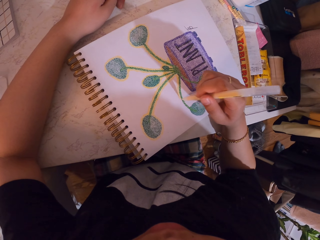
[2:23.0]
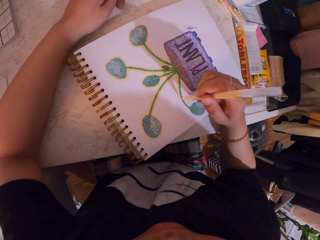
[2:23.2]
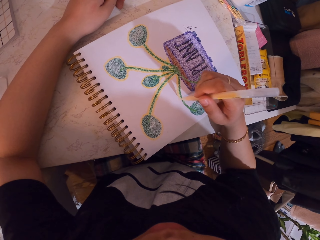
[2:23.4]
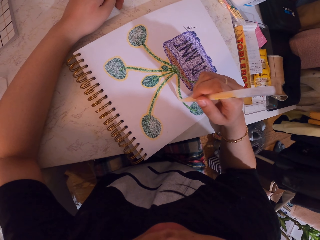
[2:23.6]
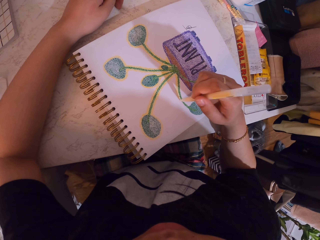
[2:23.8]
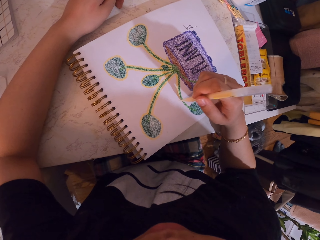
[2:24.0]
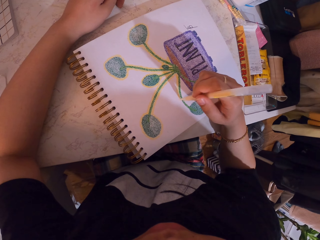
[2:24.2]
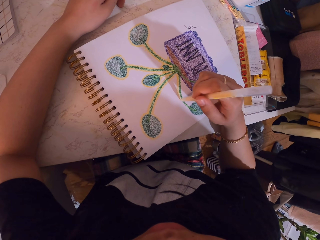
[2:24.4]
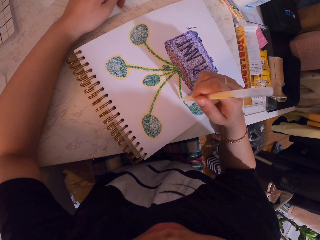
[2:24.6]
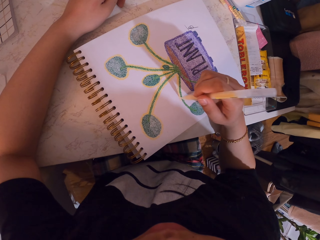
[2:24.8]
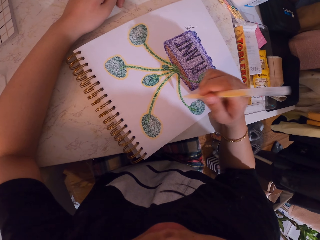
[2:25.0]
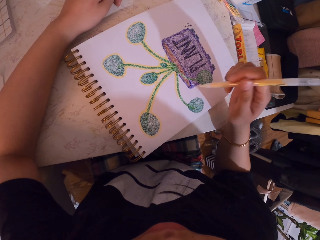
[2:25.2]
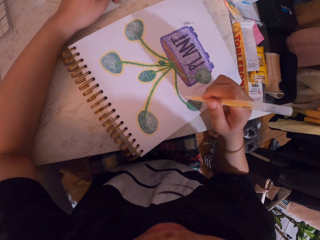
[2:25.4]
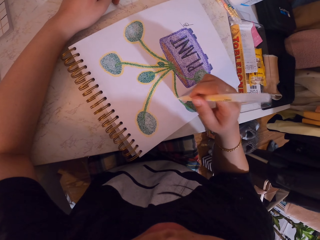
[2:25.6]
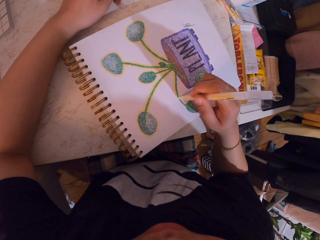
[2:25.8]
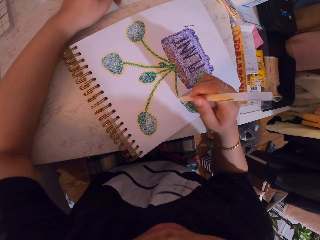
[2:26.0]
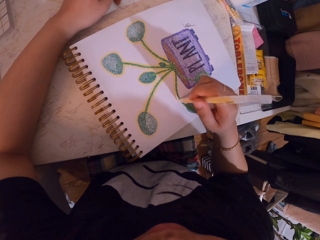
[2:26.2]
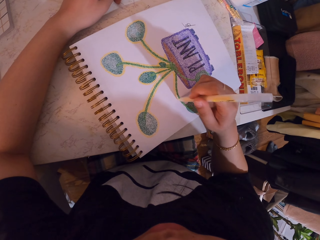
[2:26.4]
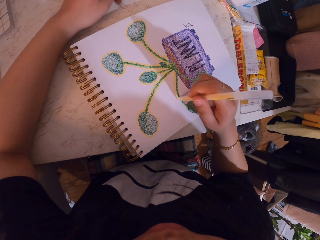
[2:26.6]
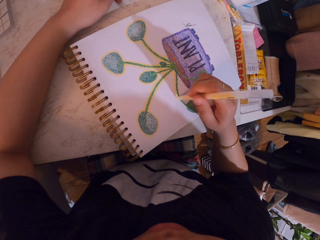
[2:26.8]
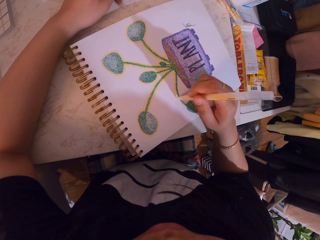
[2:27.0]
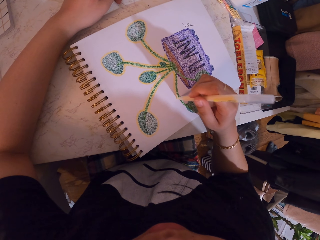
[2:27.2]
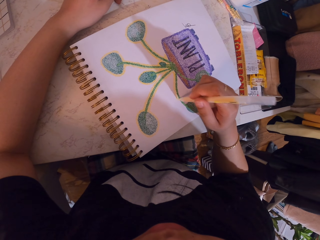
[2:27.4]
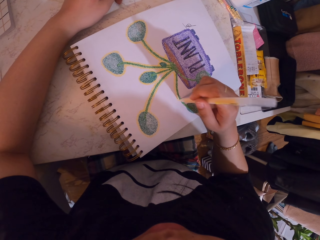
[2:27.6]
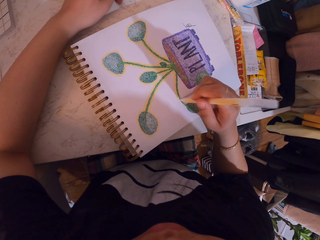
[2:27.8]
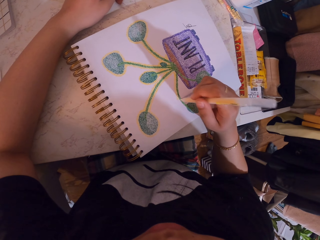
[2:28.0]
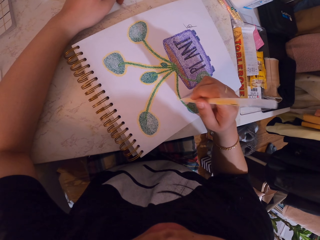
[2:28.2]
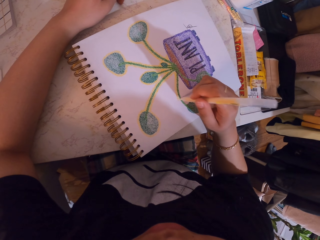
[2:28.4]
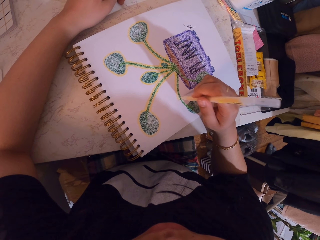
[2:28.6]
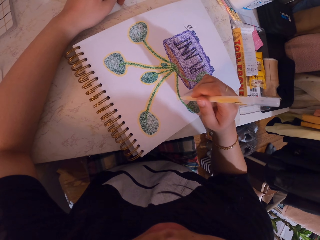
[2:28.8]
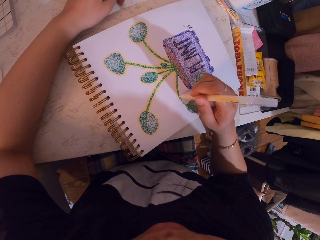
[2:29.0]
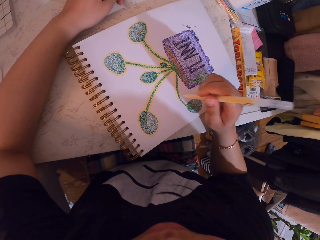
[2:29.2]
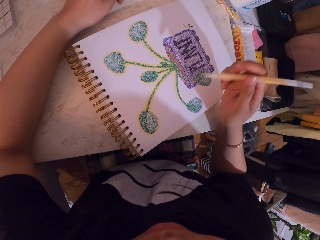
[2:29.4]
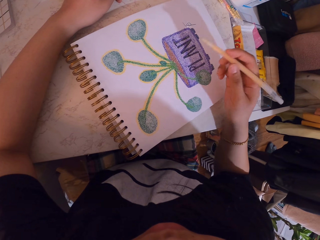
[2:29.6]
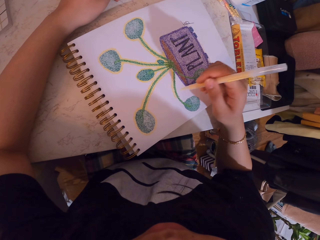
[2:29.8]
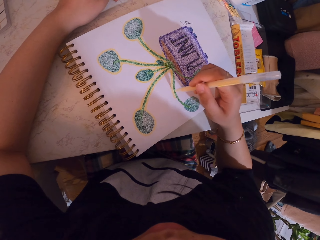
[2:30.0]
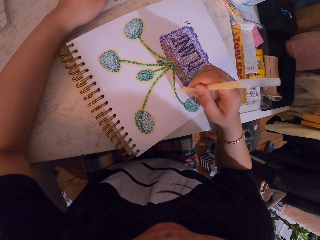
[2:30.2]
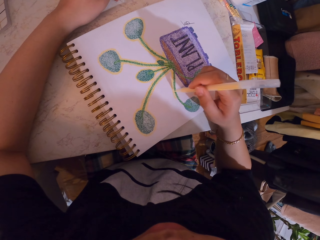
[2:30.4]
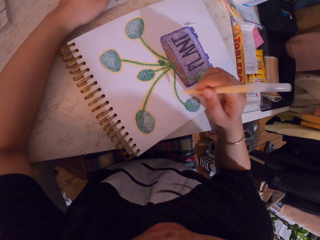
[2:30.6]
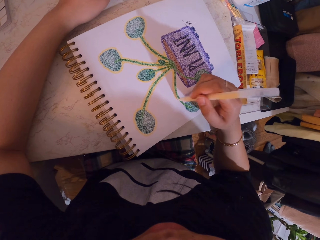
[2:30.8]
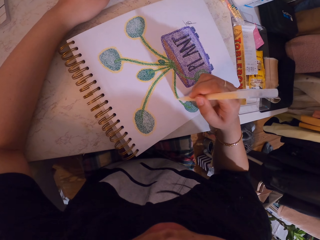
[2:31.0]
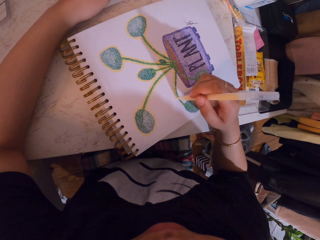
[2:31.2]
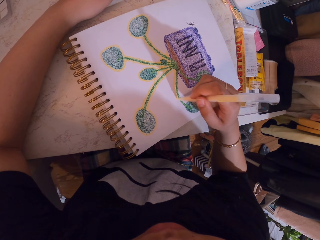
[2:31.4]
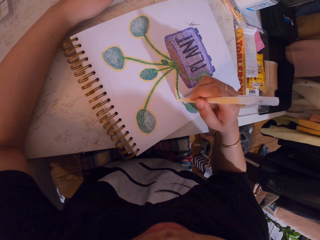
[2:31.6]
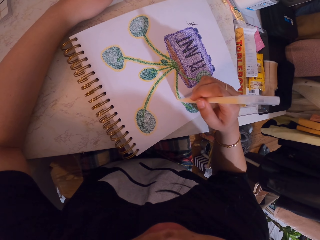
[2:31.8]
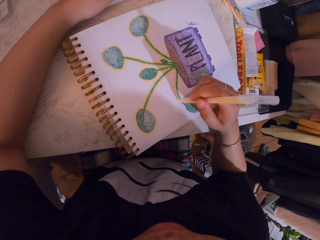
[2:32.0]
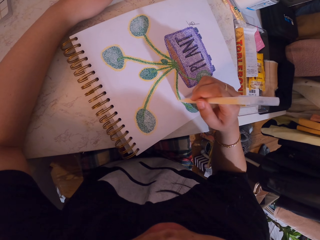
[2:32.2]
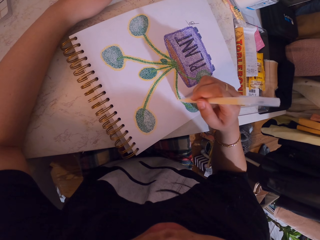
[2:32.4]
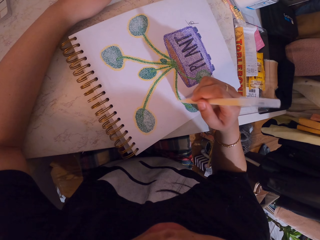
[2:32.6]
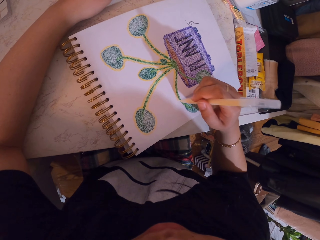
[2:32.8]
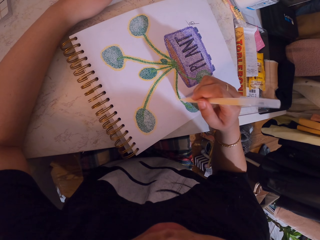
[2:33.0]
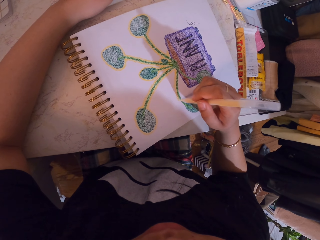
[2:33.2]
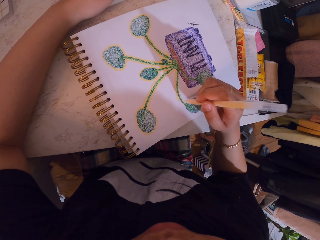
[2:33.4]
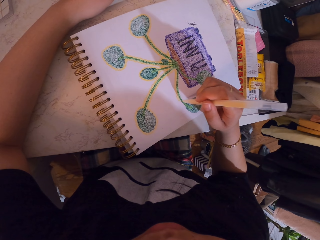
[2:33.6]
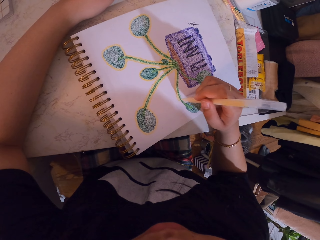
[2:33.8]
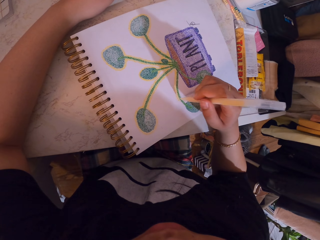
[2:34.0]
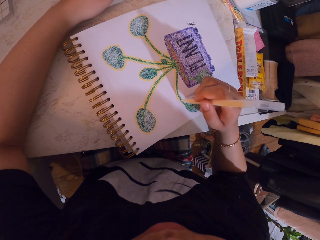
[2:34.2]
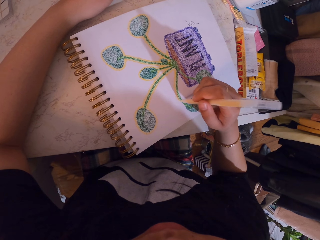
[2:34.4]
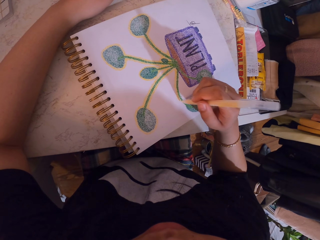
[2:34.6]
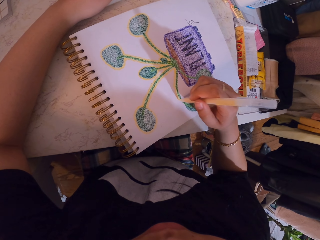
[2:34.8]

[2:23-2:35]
The camera wearer lifts the decorating pen. They decorate a drawing on a book with the decorating pen. They lift the decorating pen. They decorate the drawing on the book with the decorating pen.

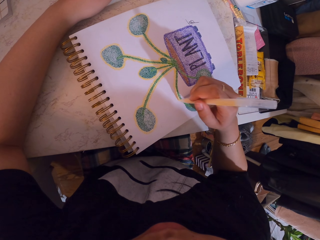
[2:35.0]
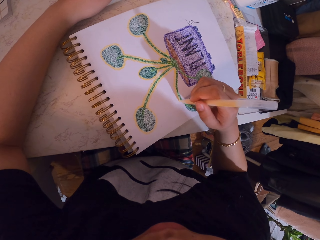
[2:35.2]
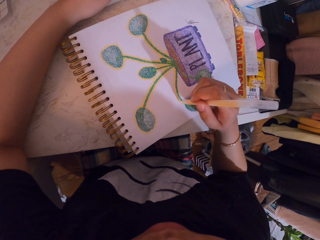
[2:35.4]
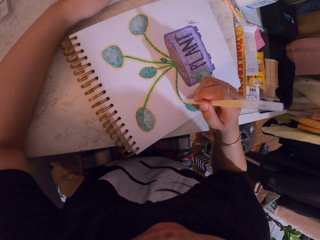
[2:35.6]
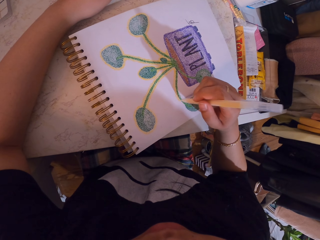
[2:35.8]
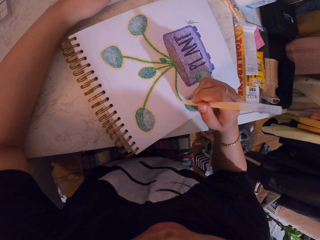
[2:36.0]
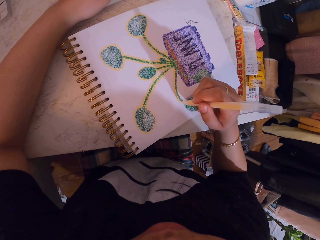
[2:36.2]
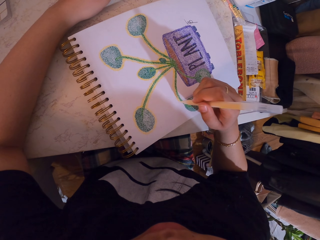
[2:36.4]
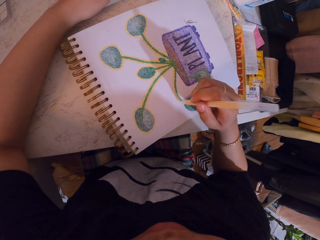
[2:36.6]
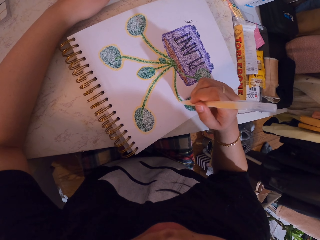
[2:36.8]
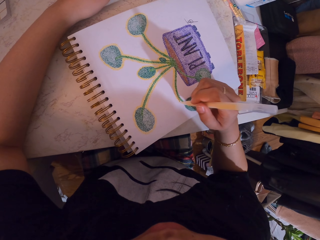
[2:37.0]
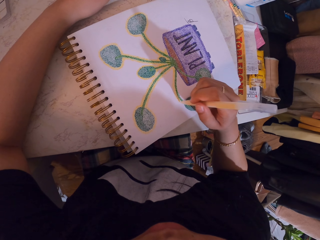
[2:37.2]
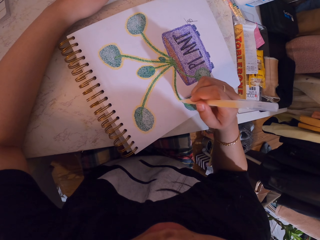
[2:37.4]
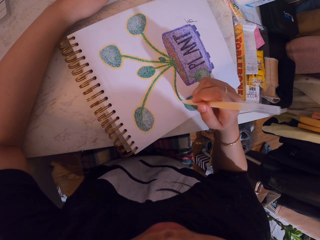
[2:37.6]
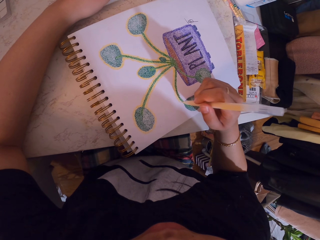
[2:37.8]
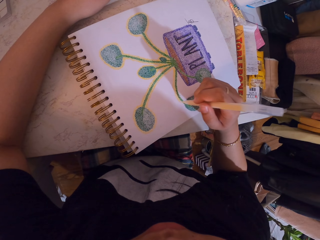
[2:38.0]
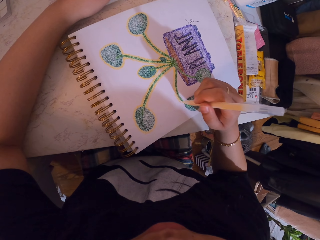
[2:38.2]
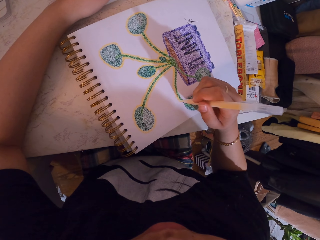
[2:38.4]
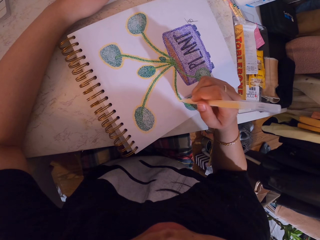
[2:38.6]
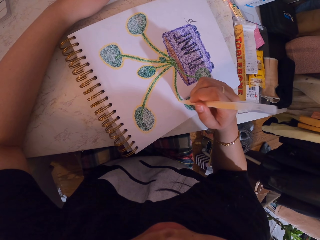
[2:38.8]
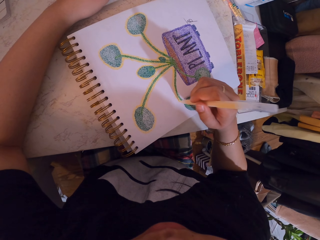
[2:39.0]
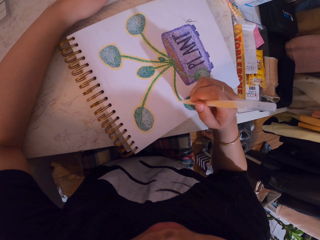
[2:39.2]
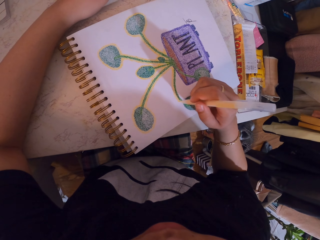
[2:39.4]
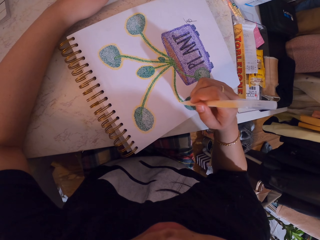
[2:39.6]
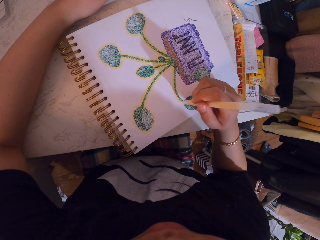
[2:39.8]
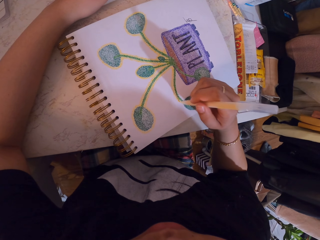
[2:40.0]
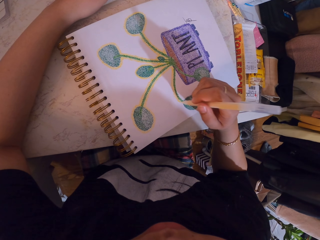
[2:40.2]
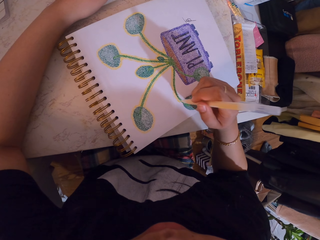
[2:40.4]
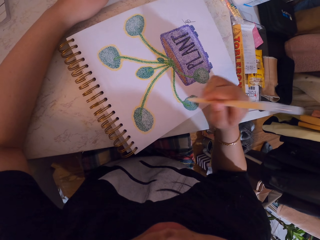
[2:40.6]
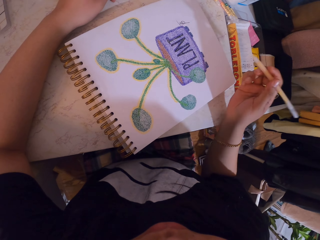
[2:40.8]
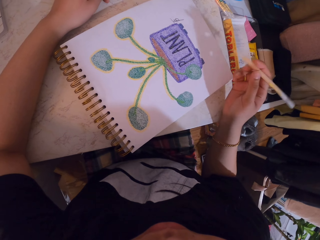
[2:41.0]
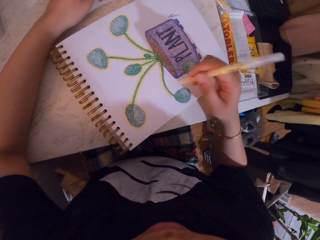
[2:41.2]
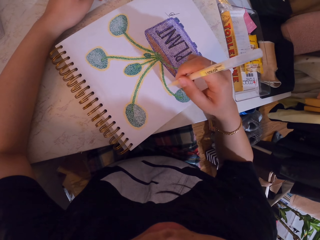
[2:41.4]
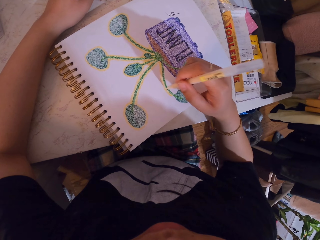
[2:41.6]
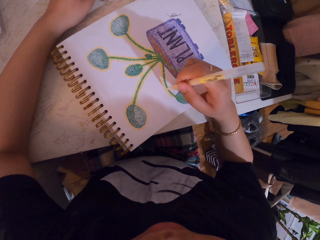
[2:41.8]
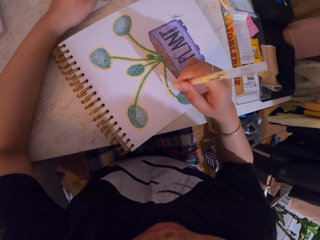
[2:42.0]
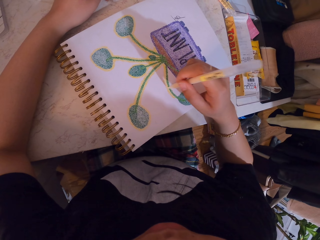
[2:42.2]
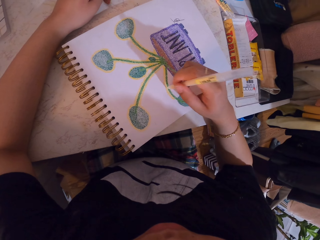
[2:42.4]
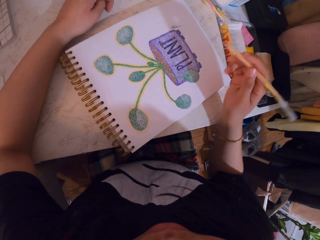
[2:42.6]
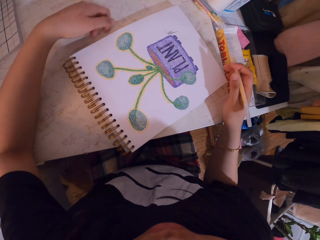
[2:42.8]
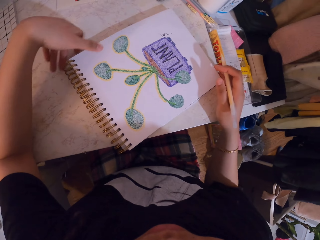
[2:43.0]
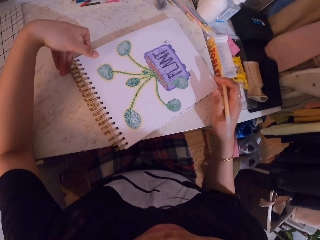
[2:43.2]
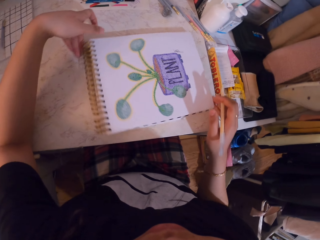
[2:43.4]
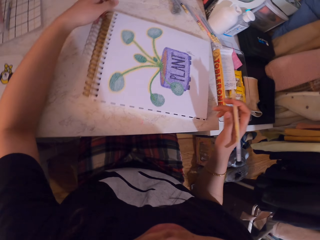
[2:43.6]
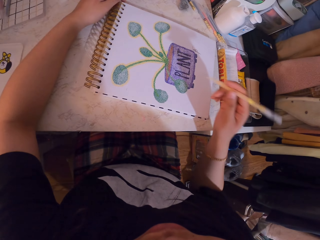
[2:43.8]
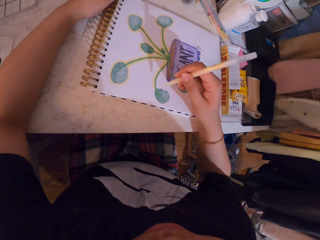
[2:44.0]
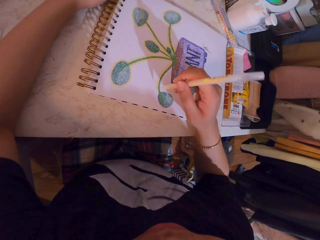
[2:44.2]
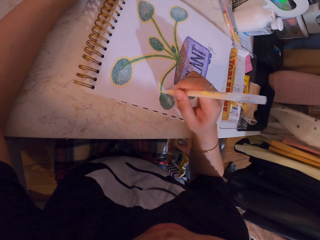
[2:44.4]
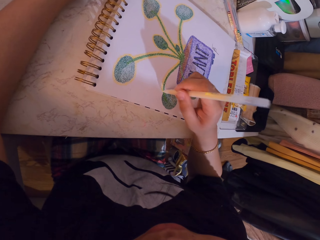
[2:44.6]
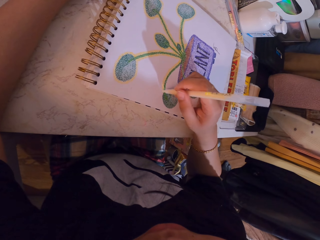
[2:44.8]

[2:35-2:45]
The camera wearer lifts the decorating pen. They decorate a drawing on a book with the decorating pen. They turn the book on the table. They decorate the drawing on the book with the decorating pen.
